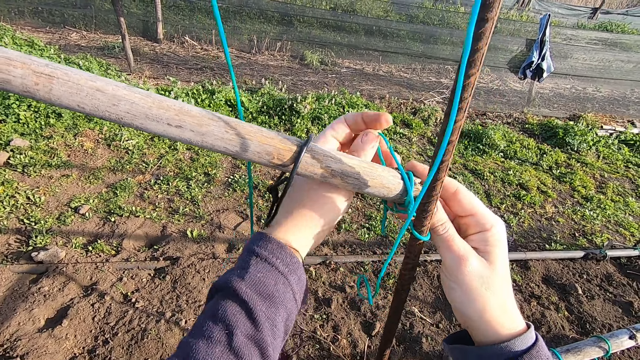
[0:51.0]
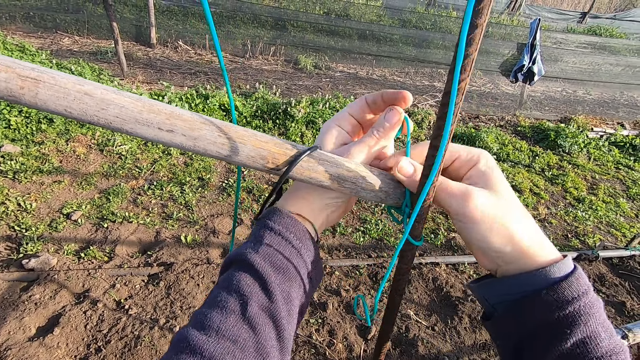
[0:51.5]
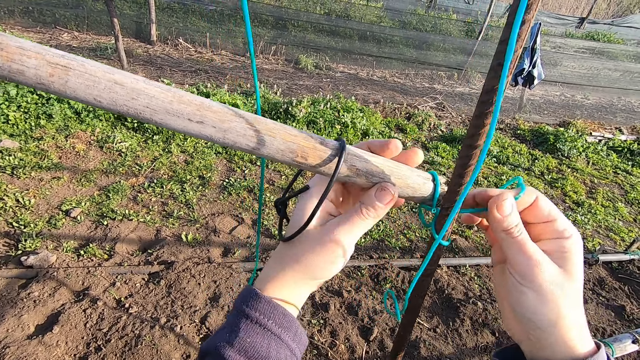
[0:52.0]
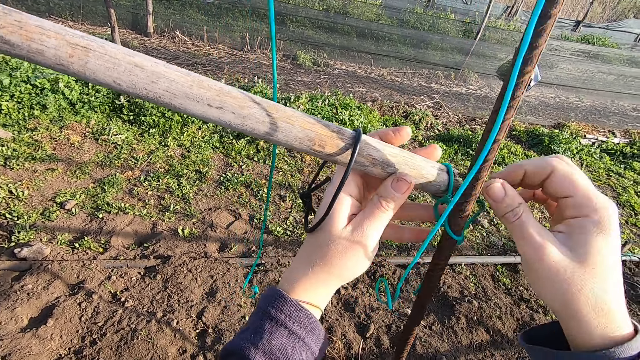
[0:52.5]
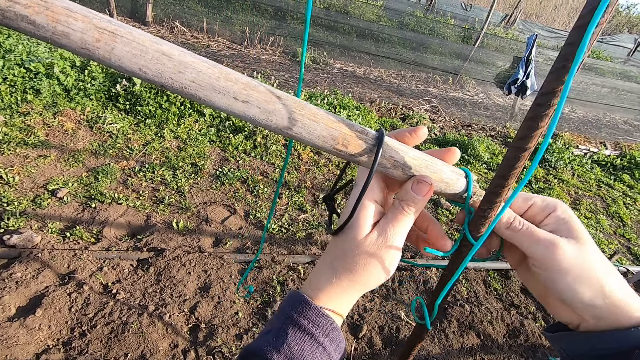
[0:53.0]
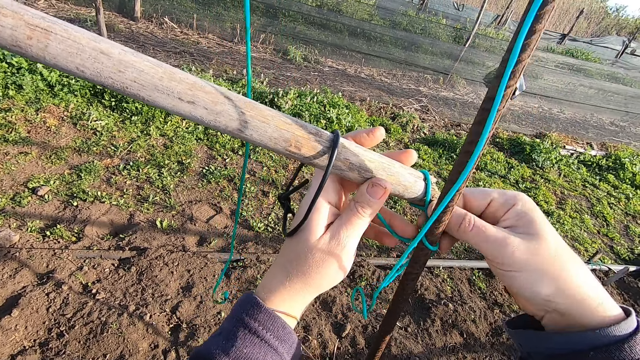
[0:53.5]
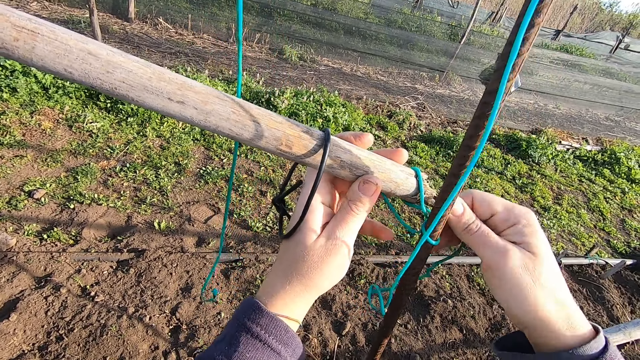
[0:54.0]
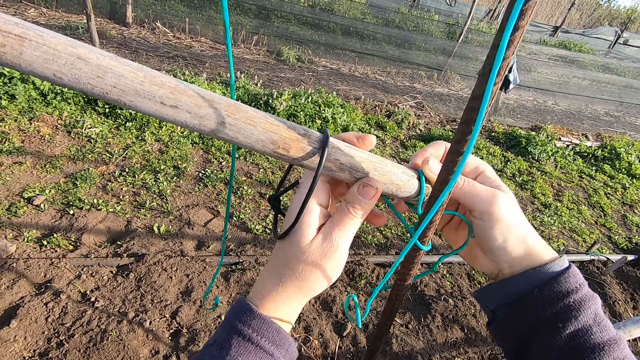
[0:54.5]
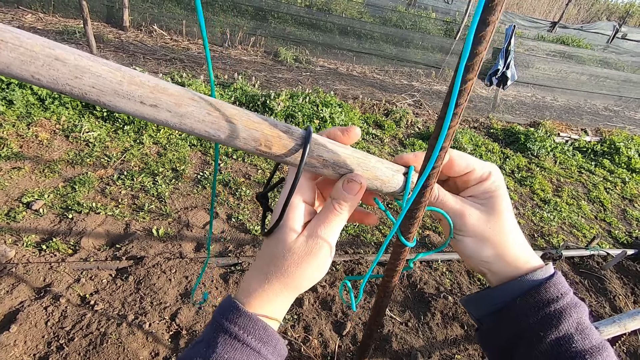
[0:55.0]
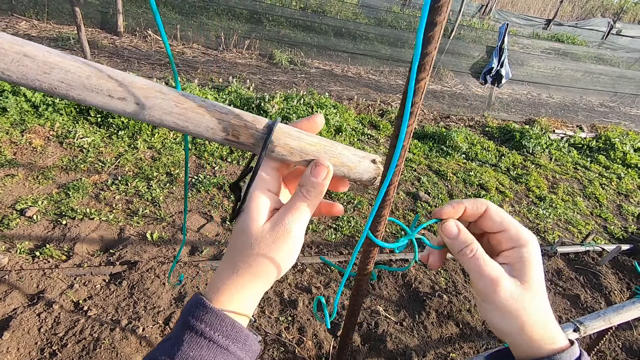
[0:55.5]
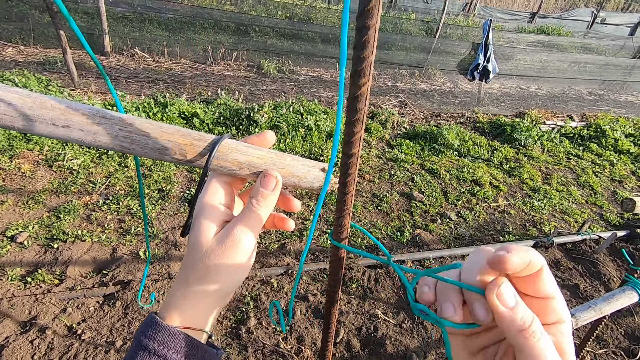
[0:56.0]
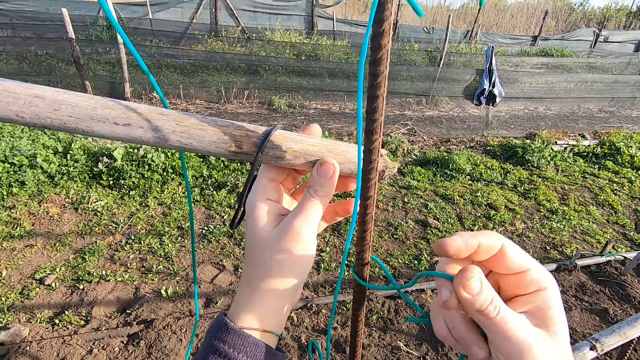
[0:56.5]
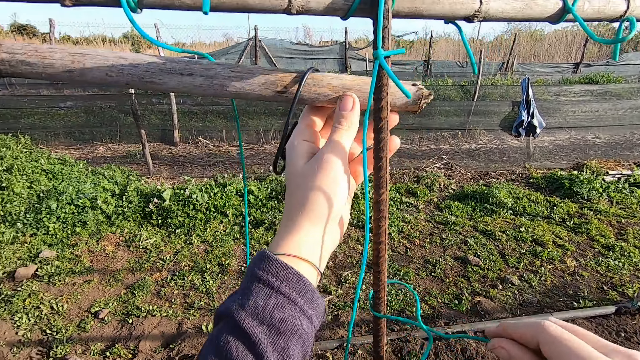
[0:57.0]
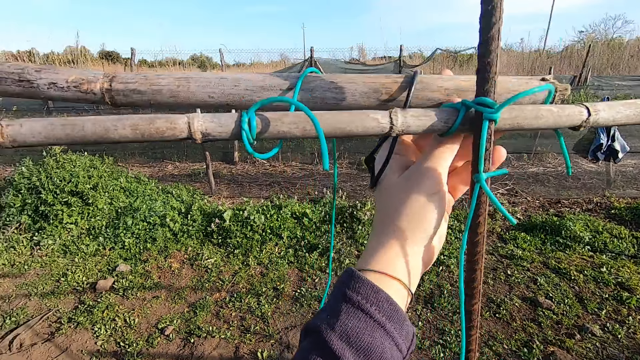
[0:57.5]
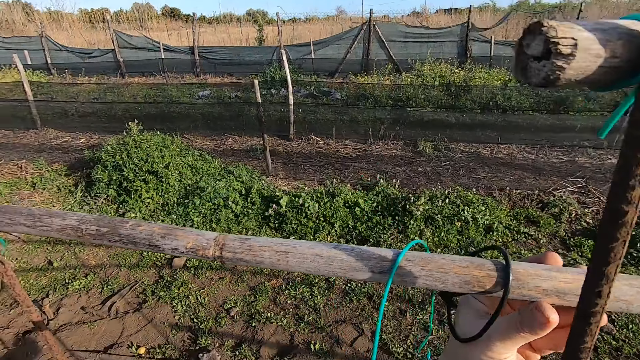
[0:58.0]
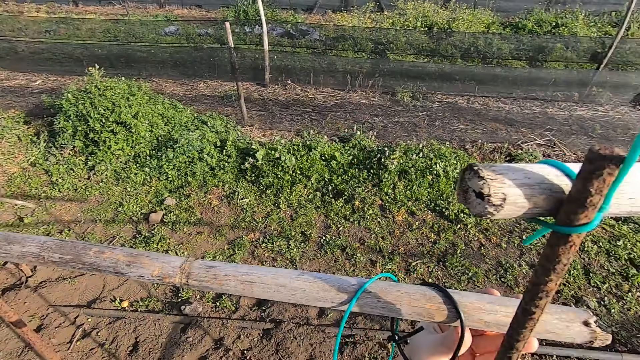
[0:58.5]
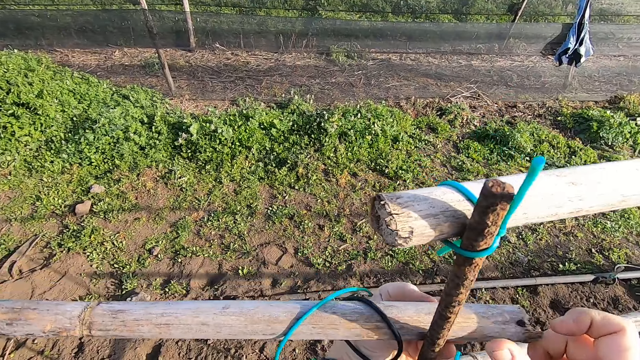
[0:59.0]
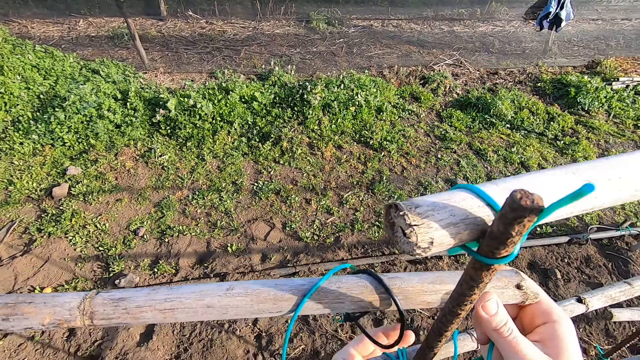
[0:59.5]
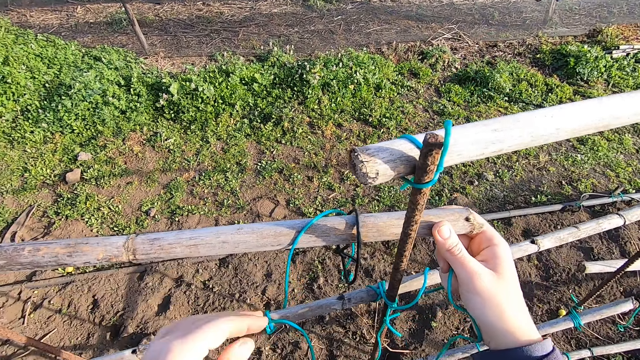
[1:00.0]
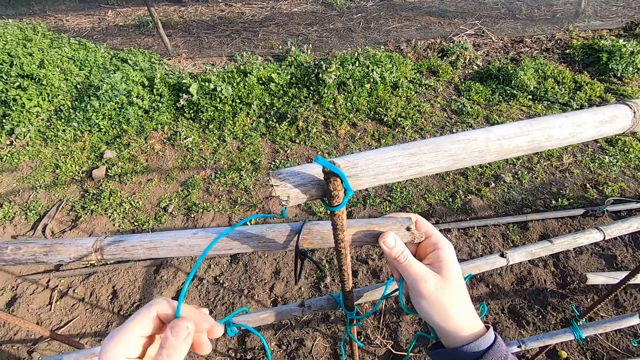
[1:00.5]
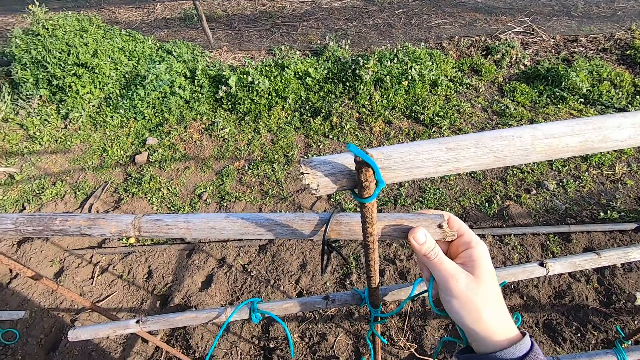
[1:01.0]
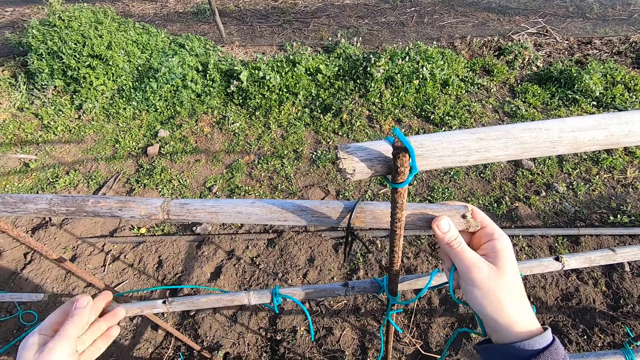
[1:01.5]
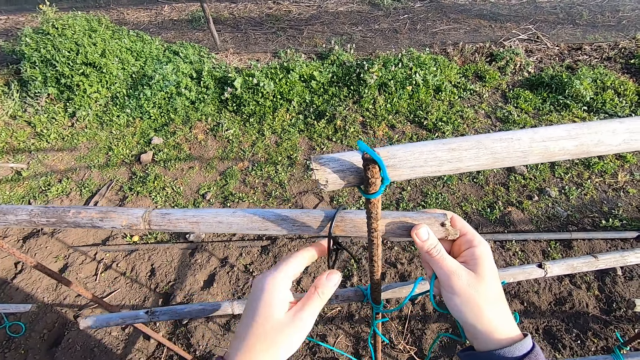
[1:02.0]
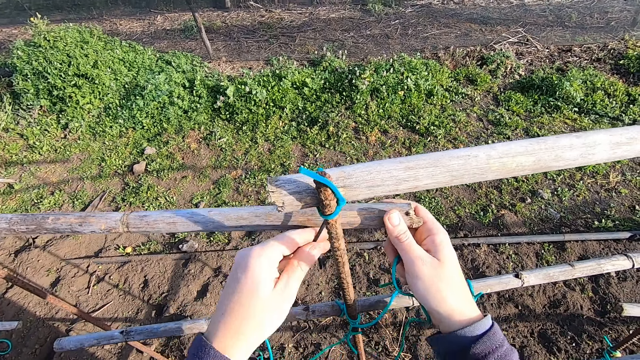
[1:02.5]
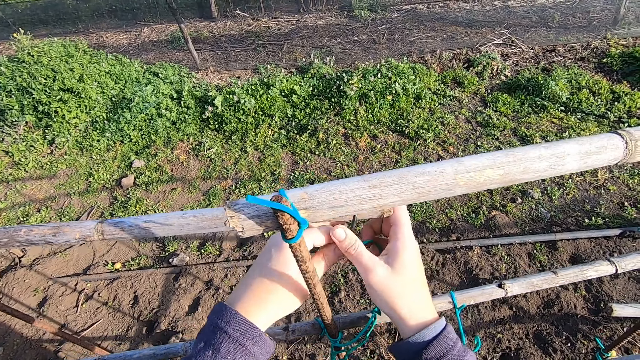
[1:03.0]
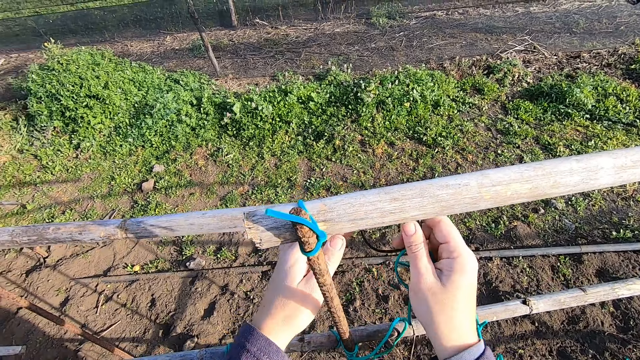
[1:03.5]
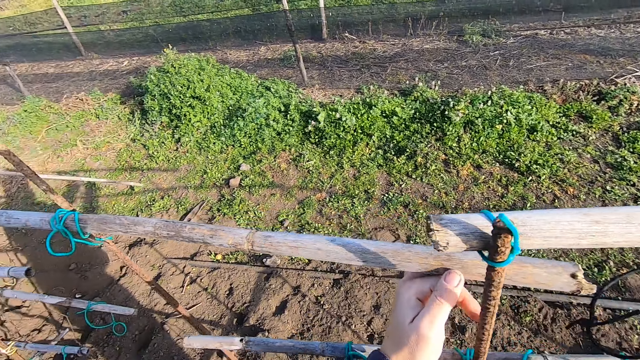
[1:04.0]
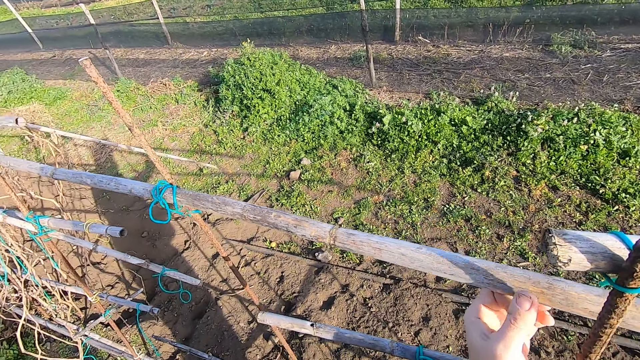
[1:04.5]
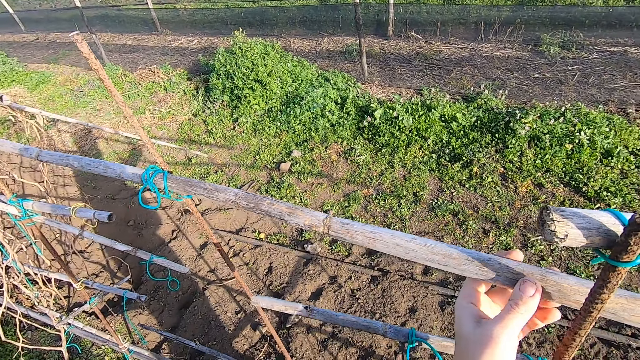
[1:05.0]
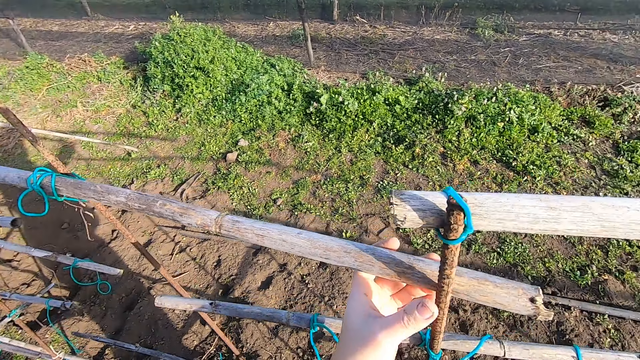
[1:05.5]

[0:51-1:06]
The camera wearer raises the wood fence or rail with the left hand. They grab the wood fence with the right hand. They remove a cable from the rail. They pass the rope from the left to the right hand.

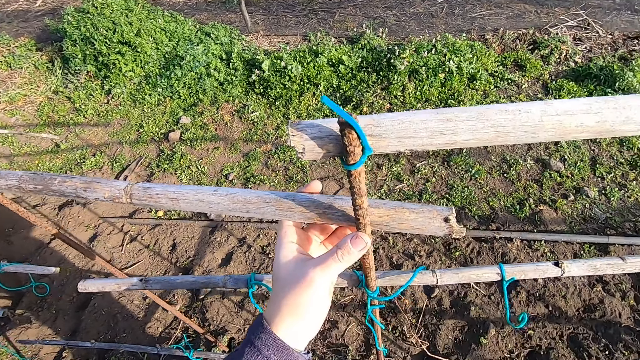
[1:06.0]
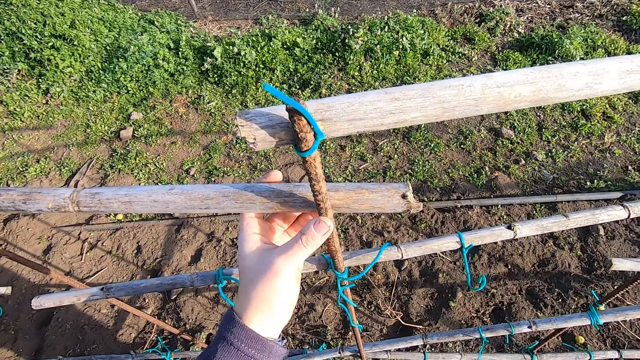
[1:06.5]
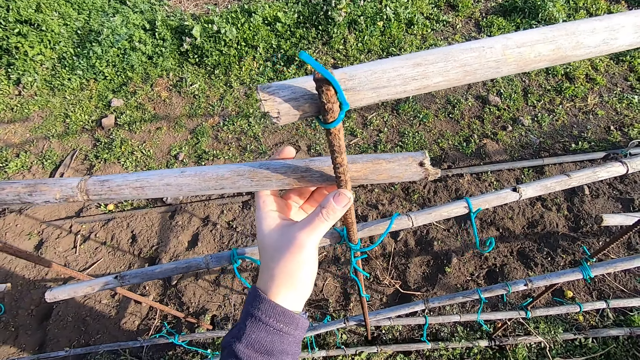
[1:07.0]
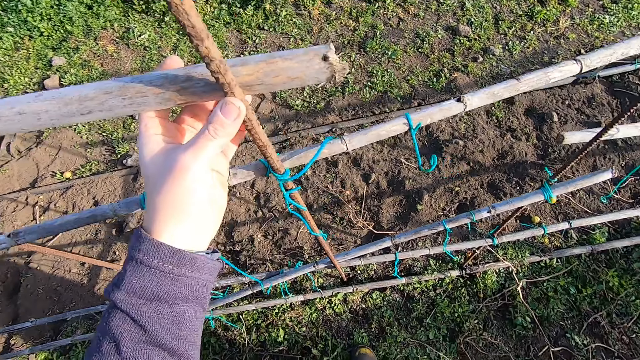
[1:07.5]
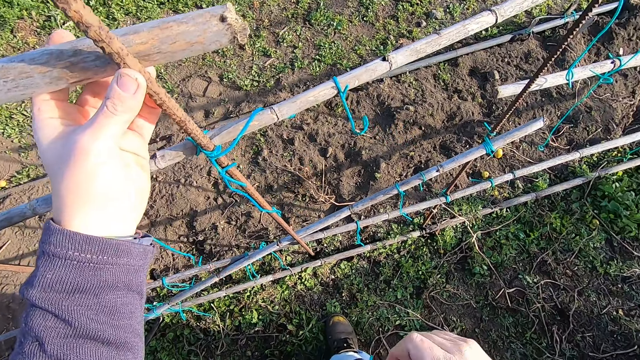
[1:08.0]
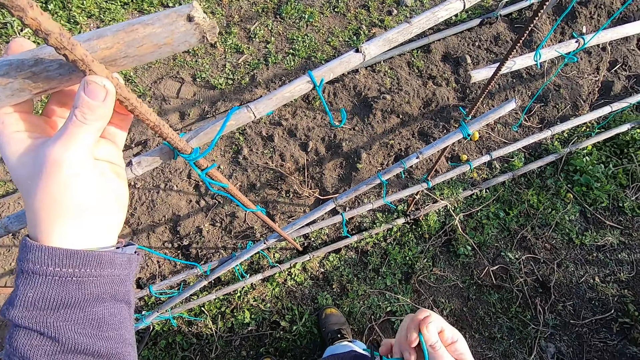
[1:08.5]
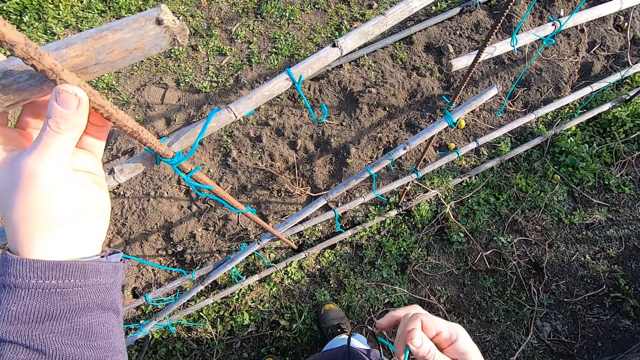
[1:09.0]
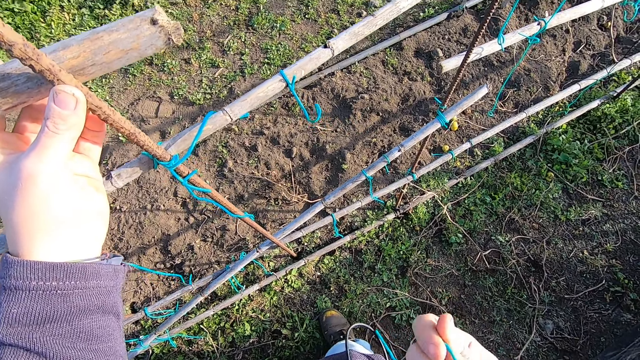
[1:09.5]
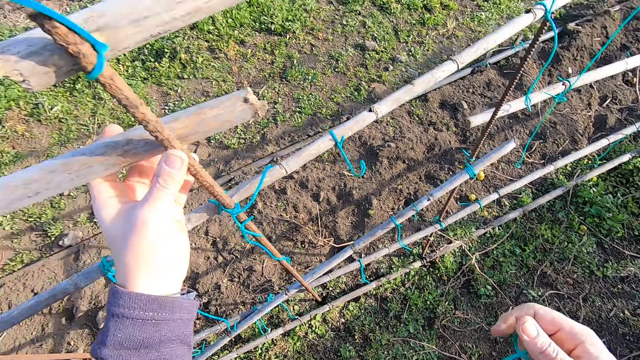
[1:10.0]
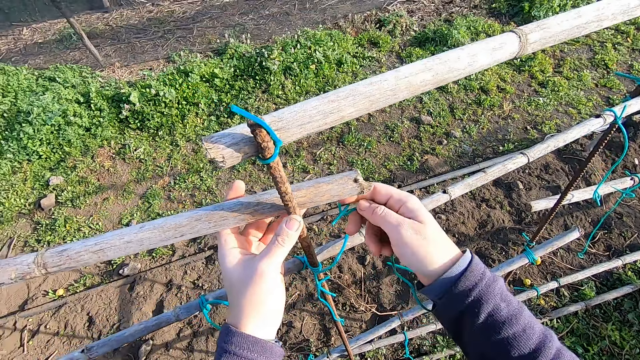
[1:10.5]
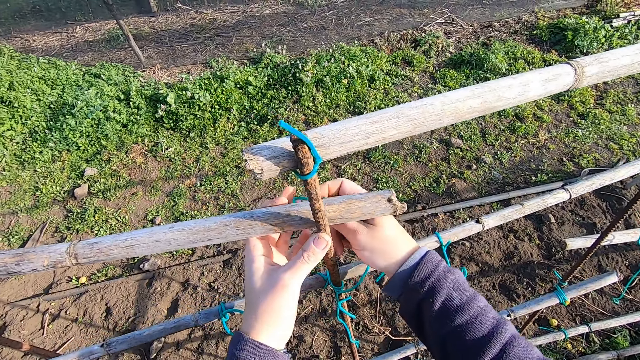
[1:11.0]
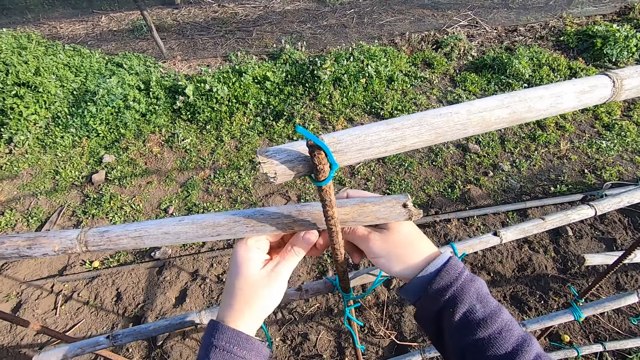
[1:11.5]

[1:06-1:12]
The camera wearer adjusts the rope with the right hand. They straighten the cable. They tie the rope around the iron rod with both hands.
